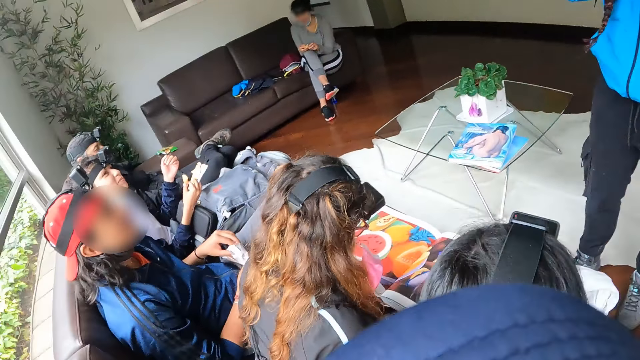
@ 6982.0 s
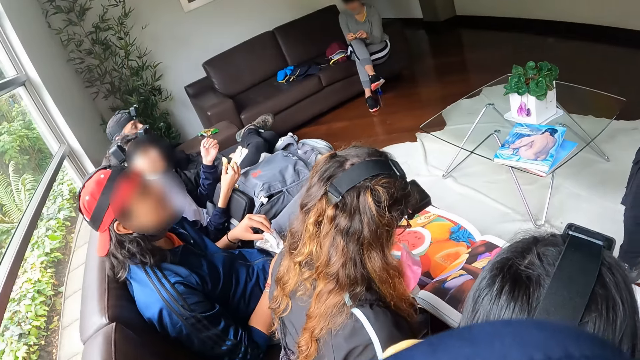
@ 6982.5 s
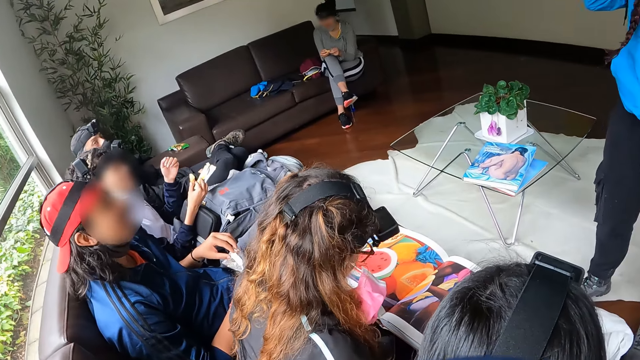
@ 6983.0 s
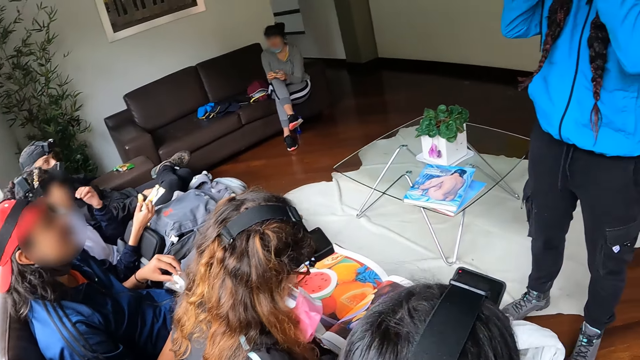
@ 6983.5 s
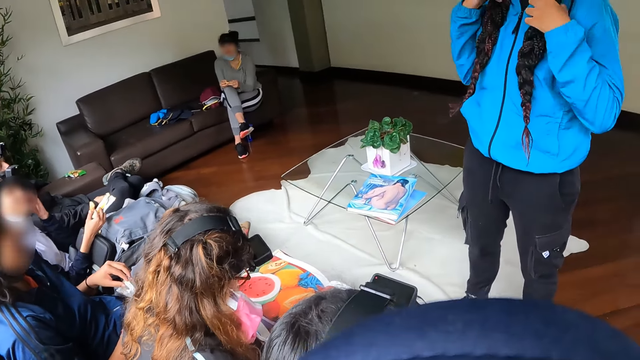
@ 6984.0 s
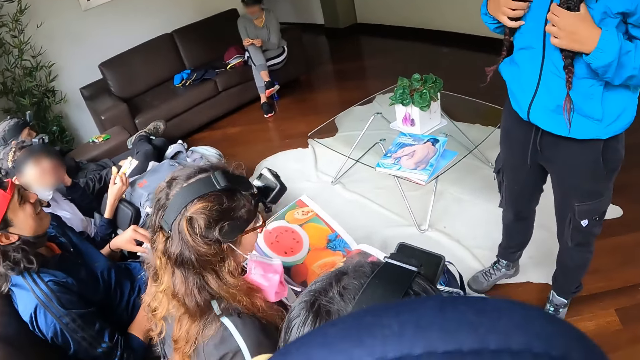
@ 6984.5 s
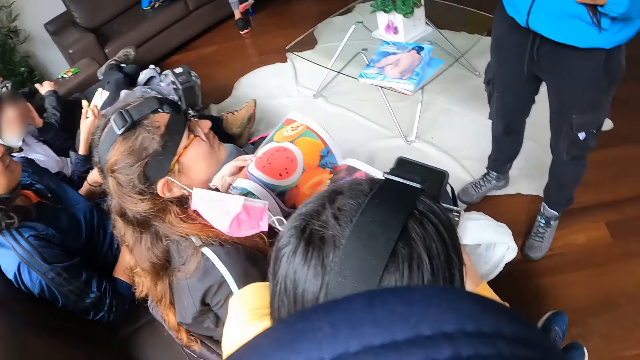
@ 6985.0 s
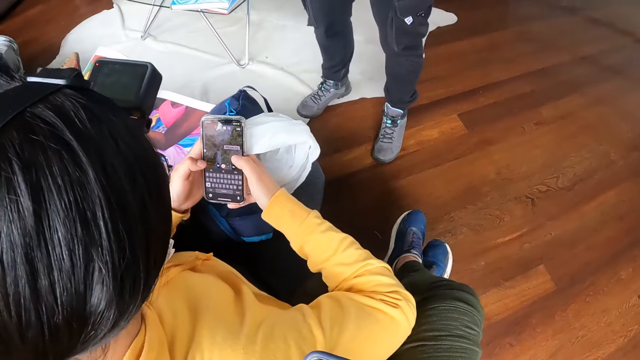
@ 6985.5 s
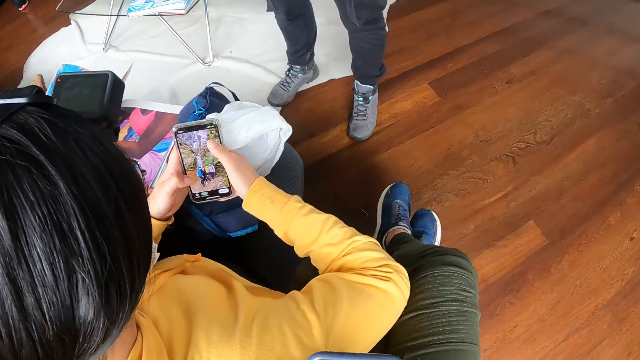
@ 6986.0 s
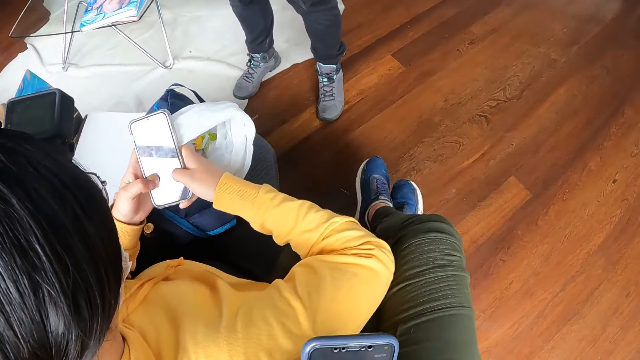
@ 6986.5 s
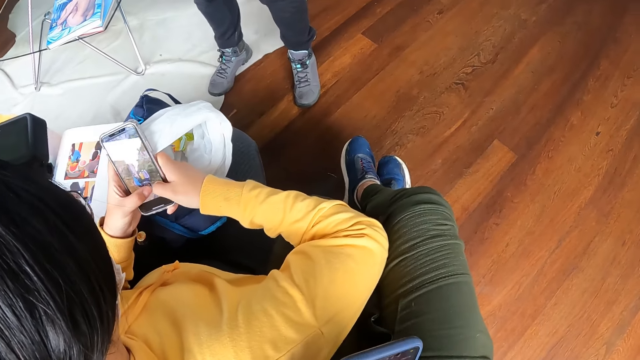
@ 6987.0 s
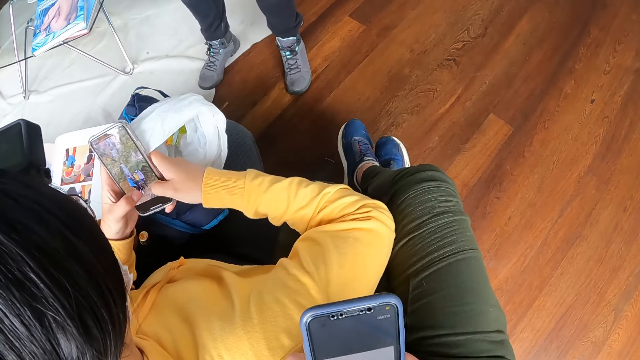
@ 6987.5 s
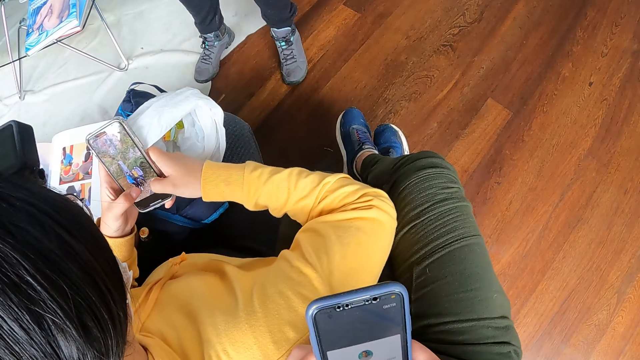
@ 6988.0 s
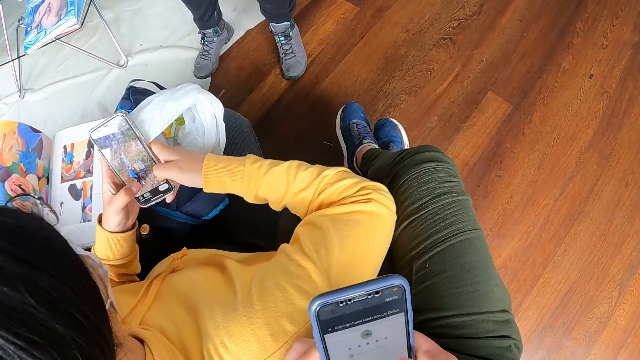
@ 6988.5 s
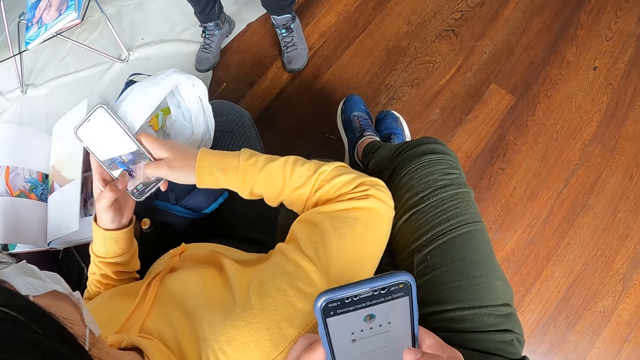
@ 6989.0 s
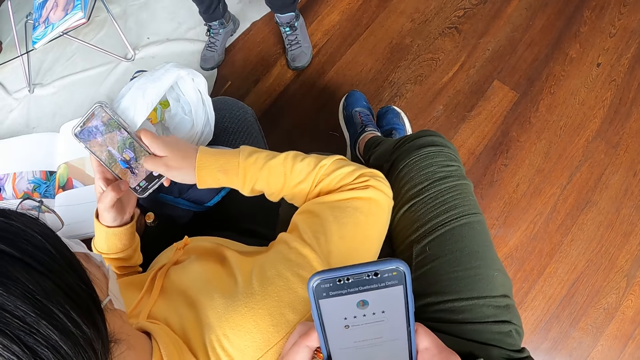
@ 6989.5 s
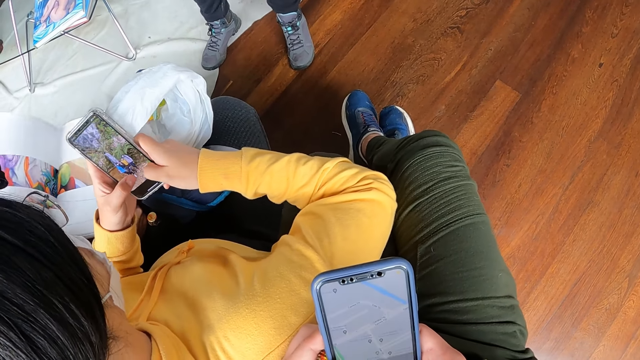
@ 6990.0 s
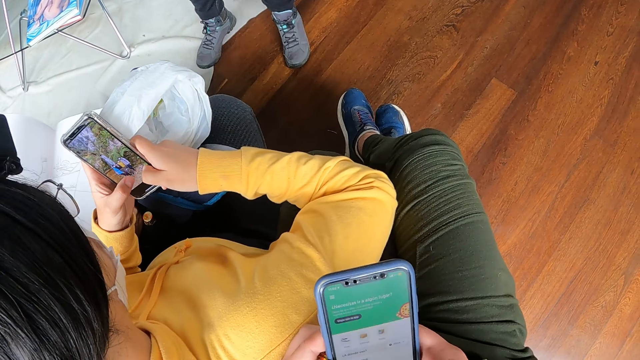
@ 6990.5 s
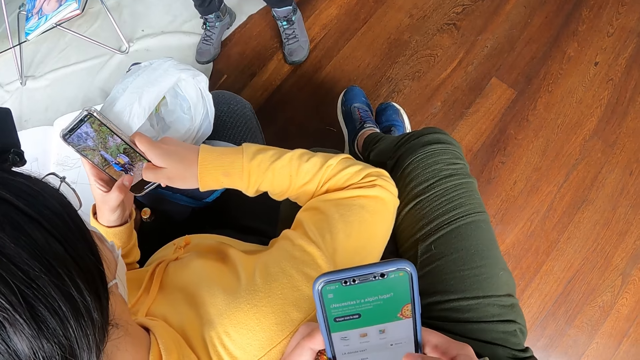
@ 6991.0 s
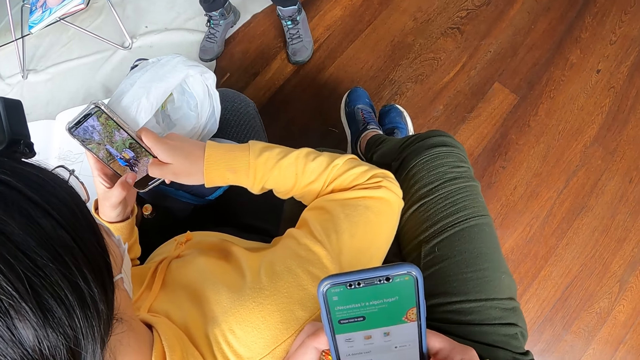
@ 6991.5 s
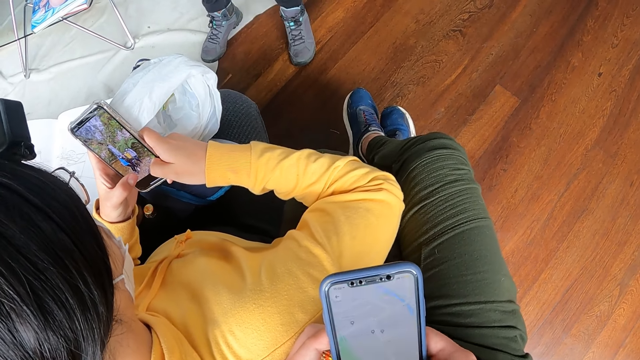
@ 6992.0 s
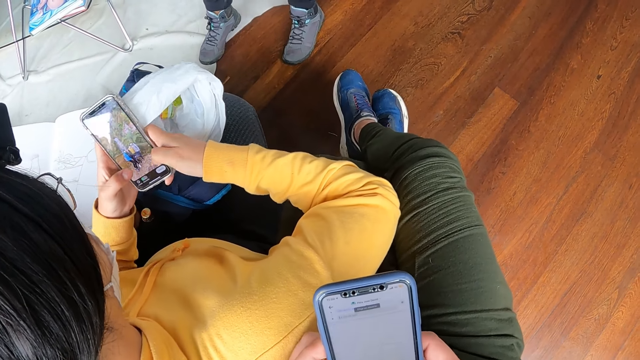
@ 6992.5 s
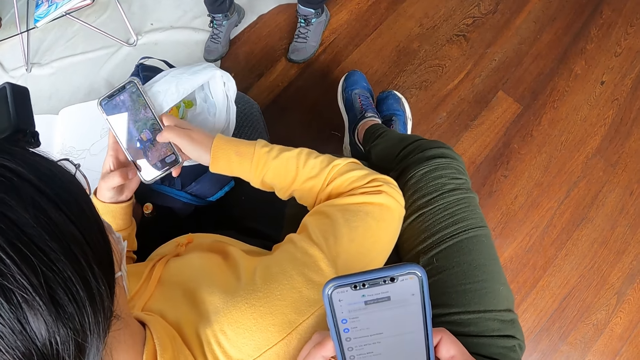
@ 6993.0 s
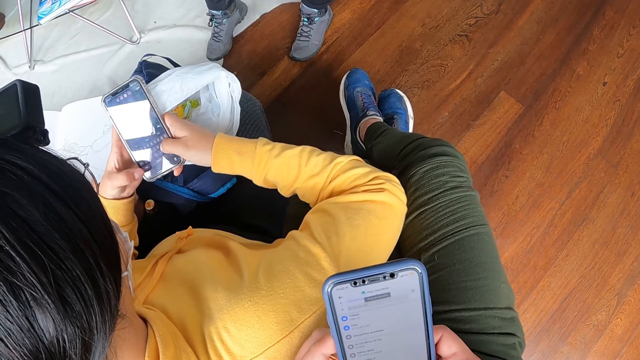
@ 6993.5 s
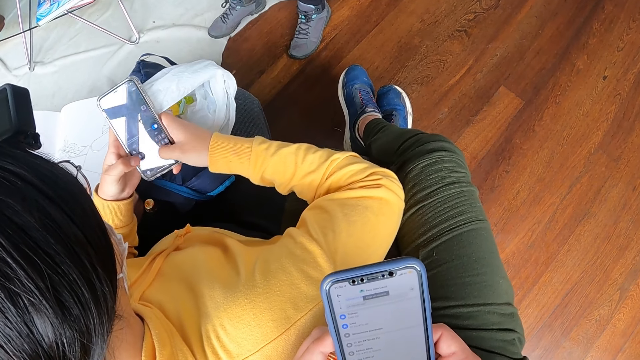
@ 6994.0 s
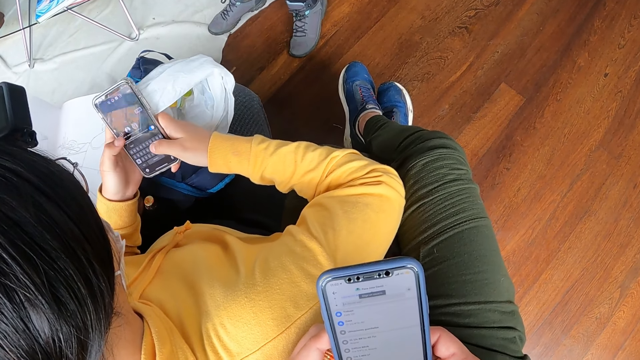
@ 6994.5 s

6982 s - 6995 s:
A person makes the hair. Another person looks at the book. The camera wearer operates the phone. A third person operates the phone.

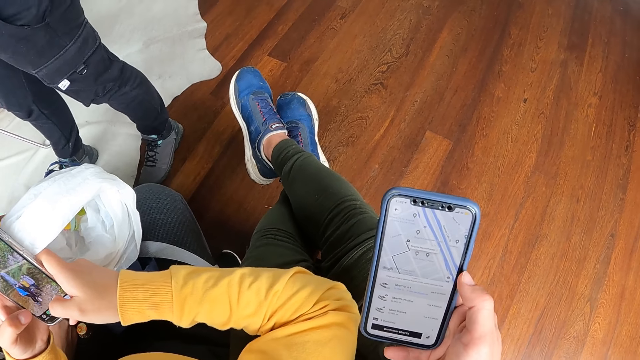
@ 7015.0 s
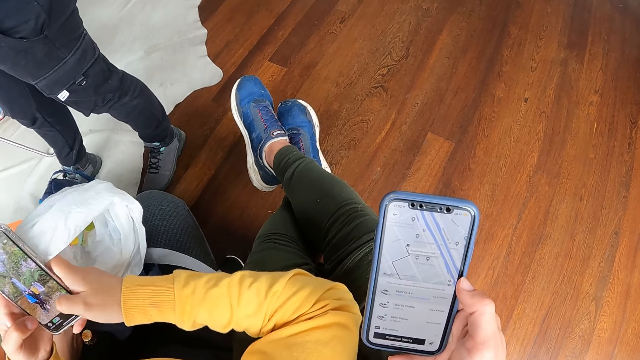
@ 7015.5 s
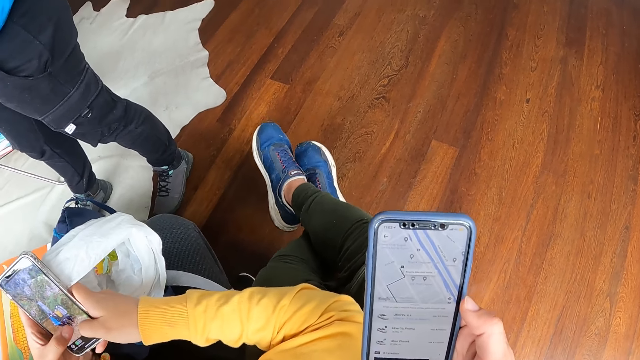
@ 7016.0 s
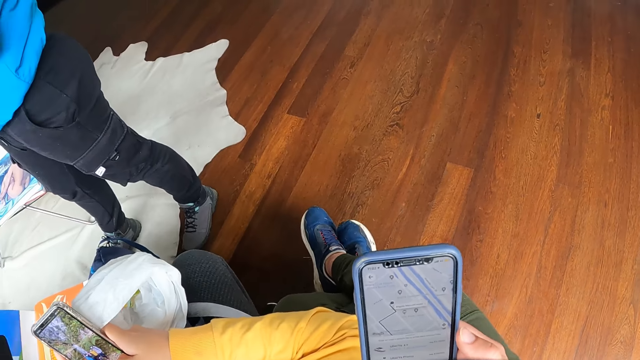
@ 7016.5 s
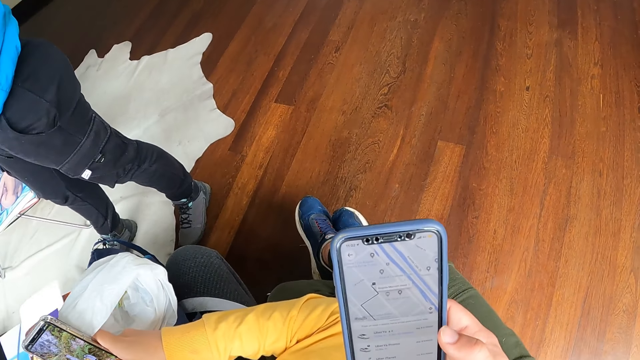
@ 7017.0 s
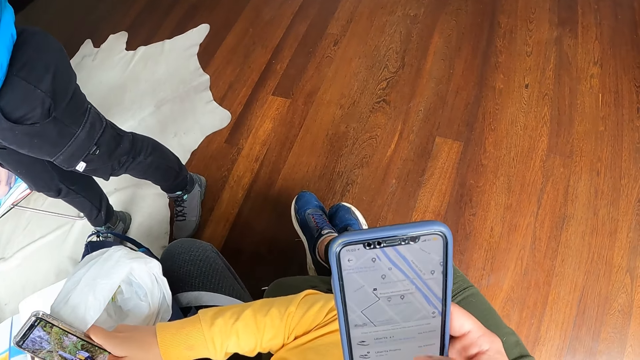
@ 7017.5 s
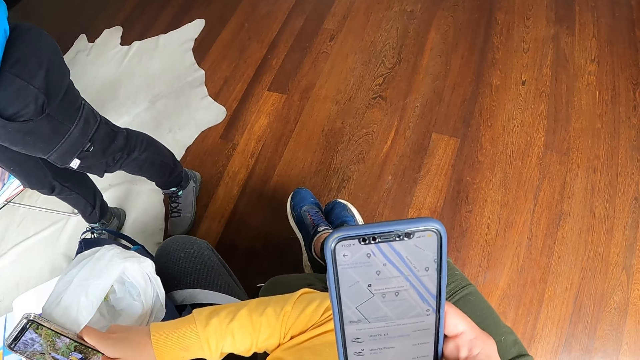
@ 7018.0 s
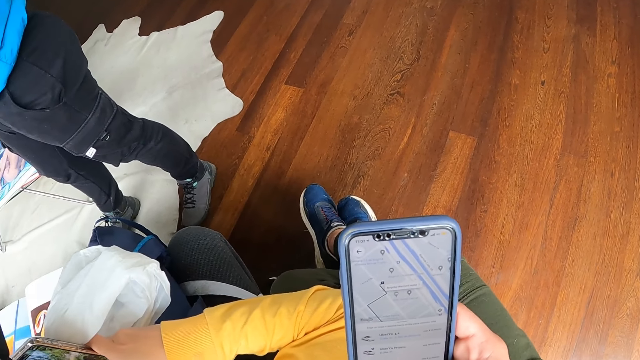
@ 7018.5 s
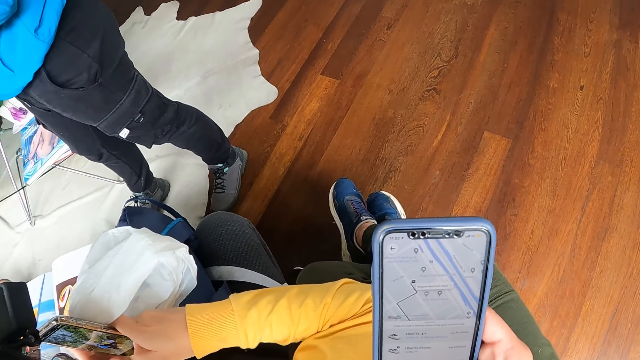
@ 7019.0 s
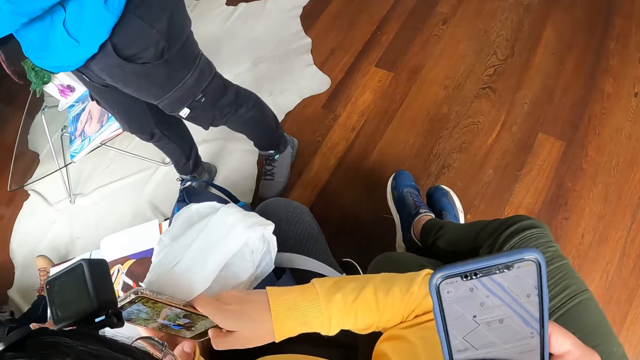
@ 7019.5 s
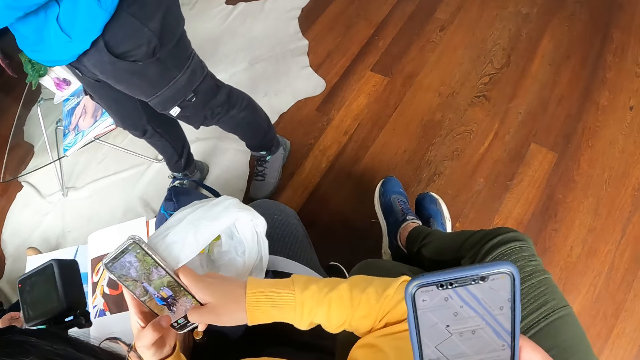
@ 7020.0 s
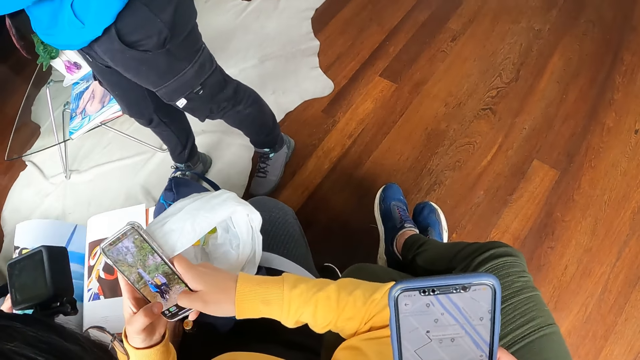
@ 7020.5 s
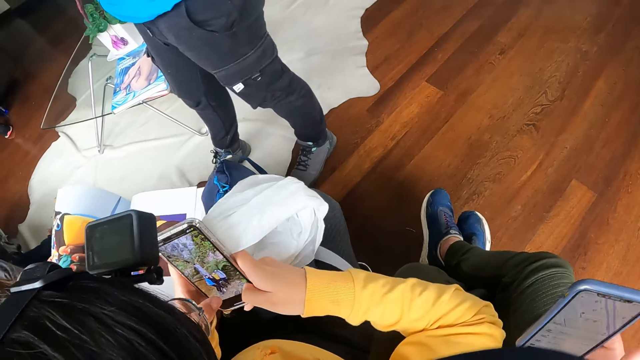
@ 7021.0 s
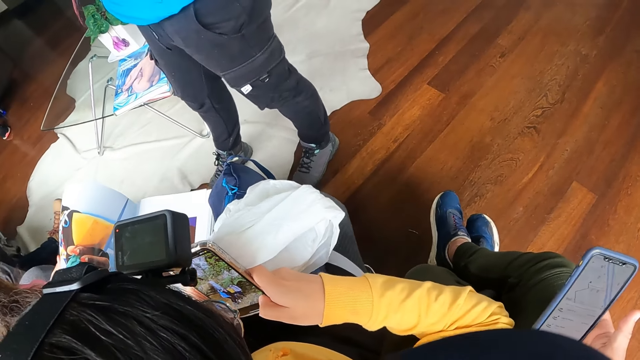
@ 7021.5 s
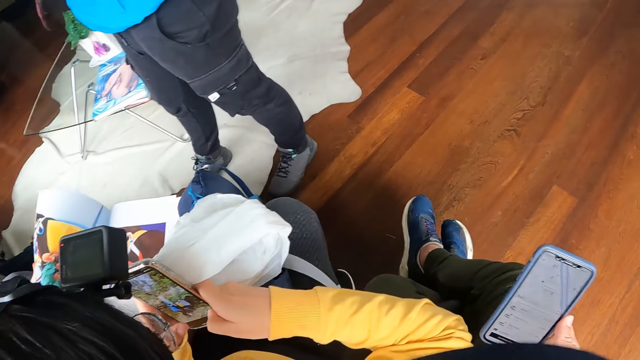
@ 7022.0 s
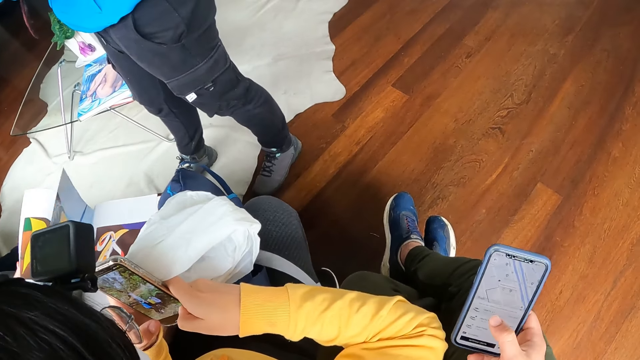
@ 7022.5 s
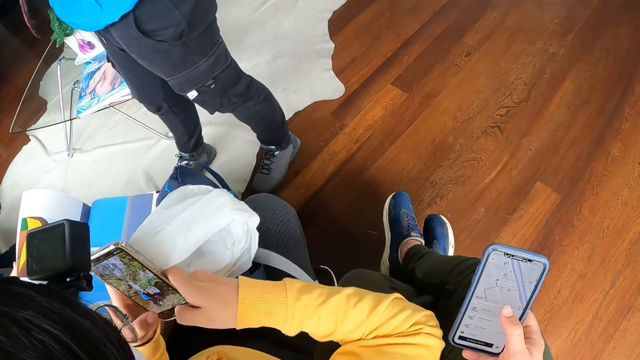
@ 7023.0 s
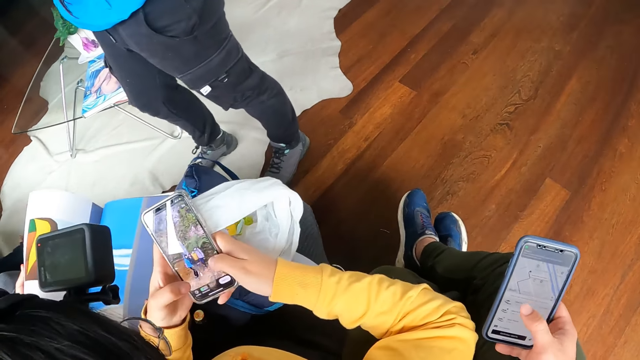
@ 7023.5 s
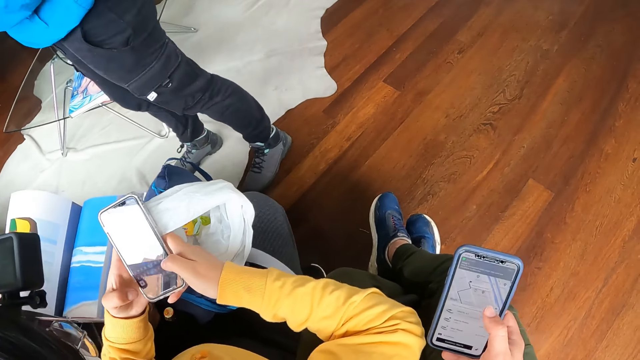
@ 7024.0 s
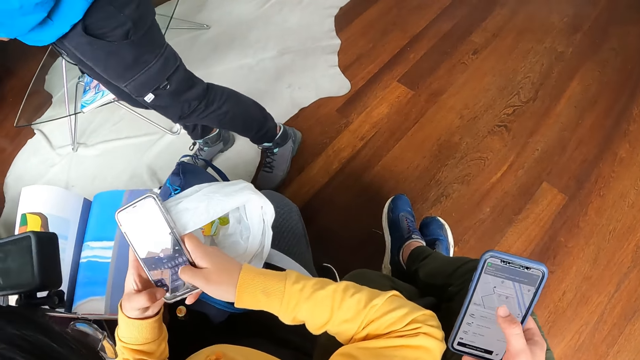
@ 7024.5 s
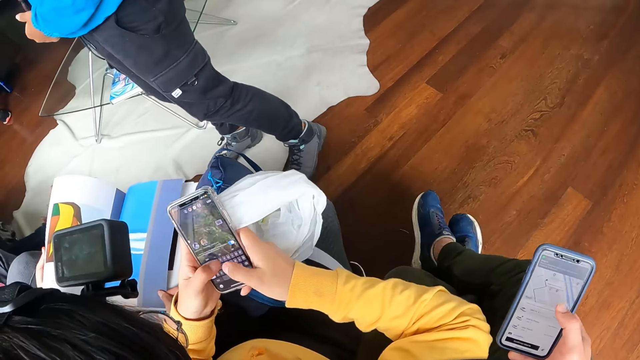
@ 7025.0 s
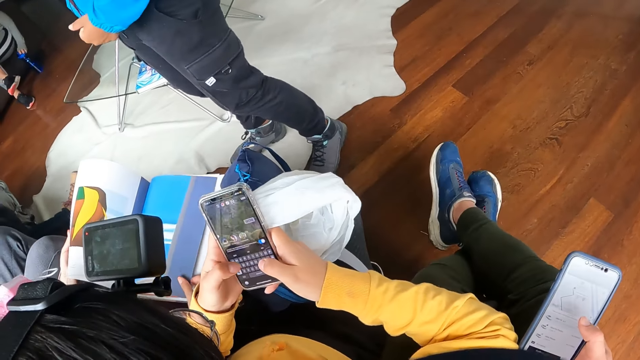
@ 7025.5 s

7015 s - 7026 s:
A woman operates the phone with both hands.
